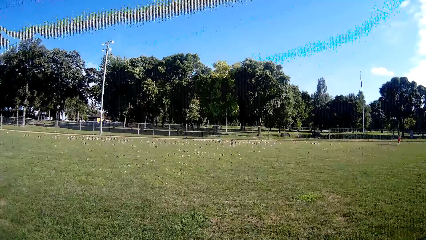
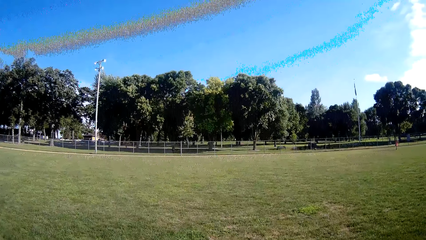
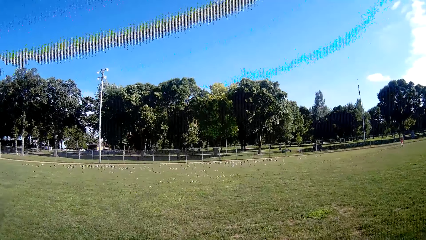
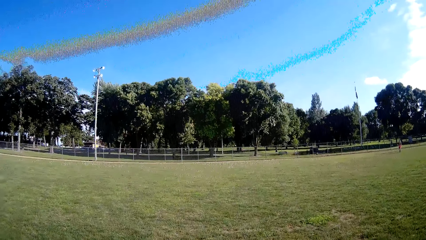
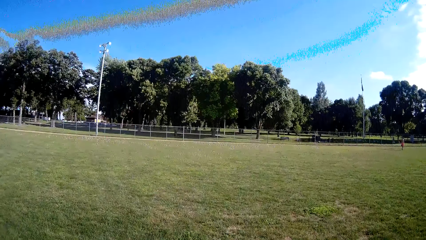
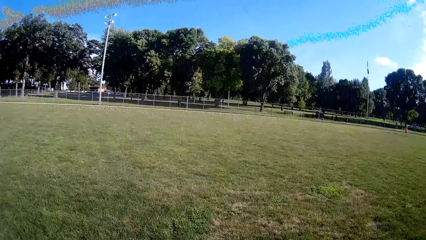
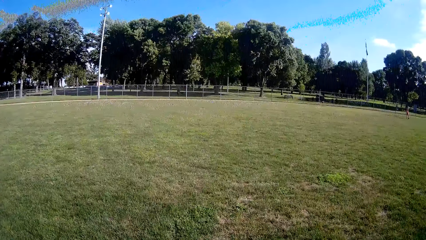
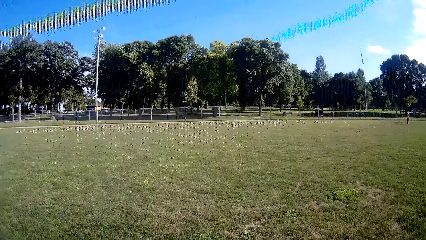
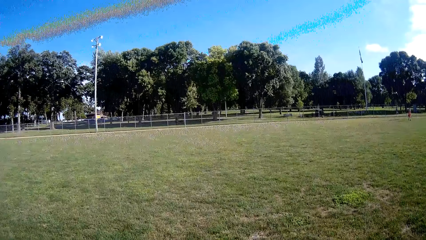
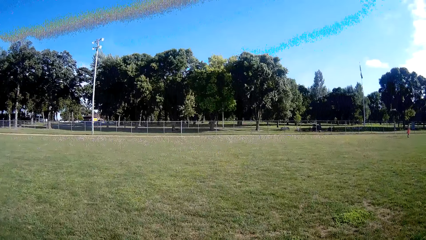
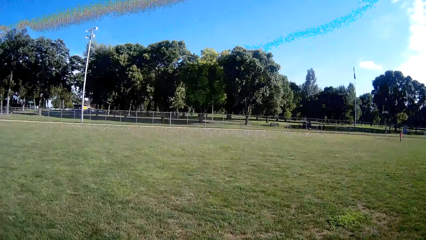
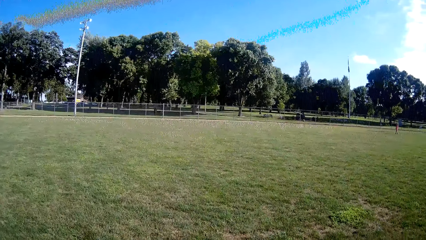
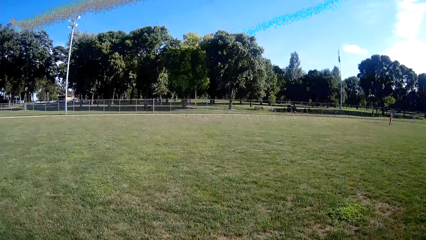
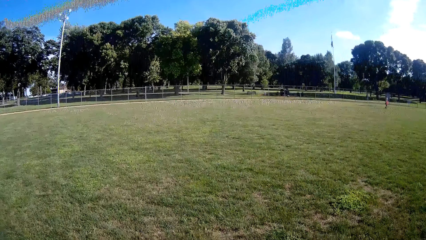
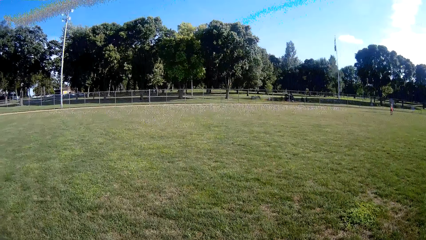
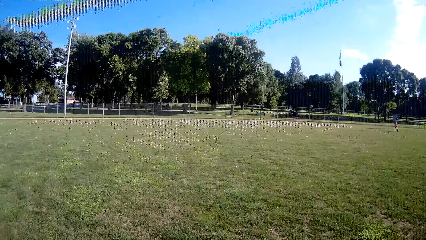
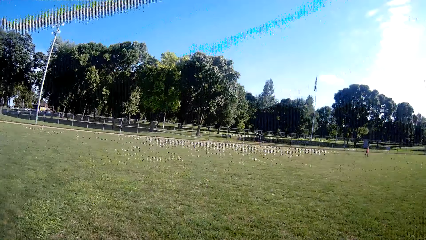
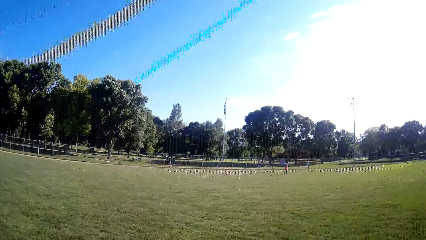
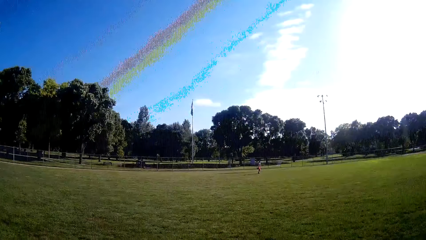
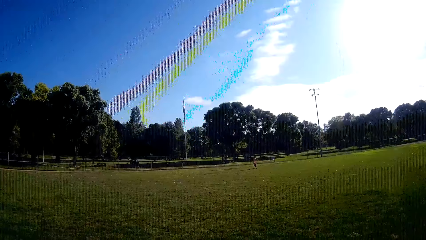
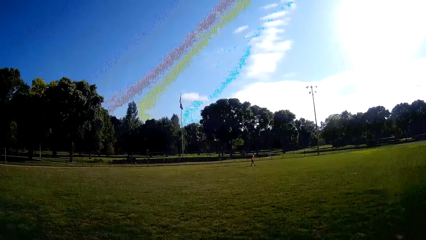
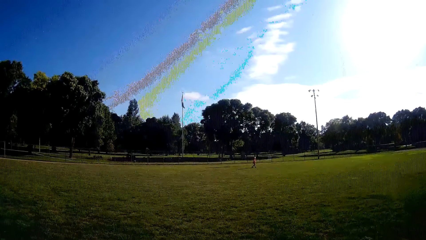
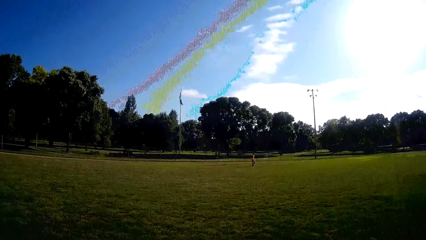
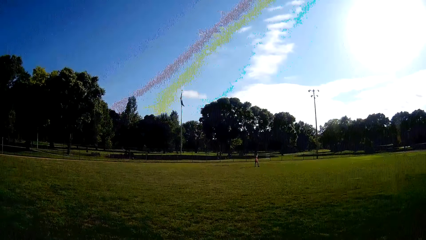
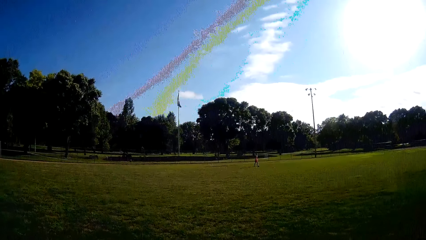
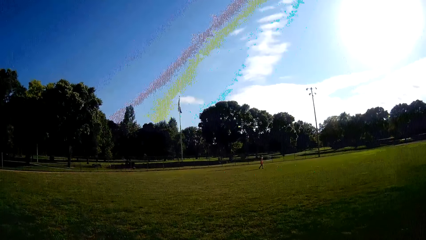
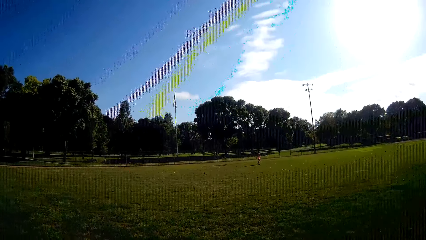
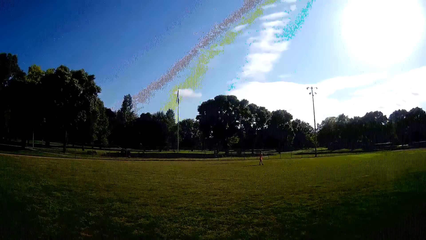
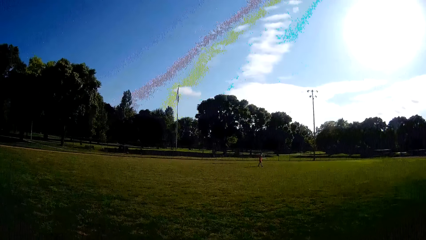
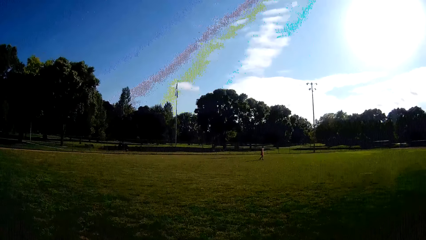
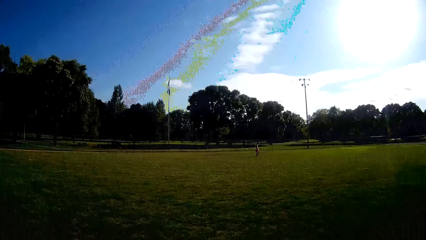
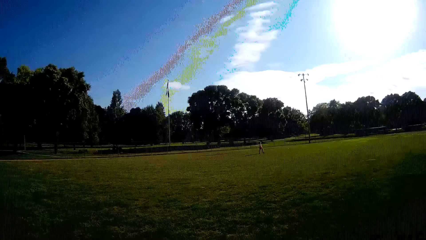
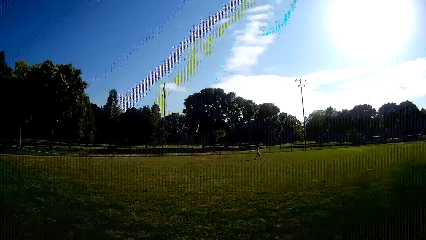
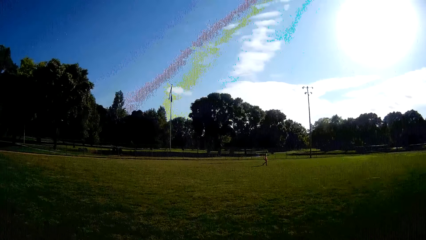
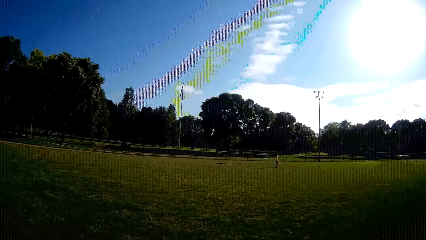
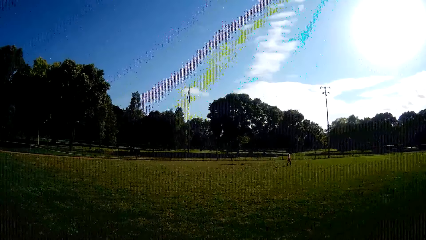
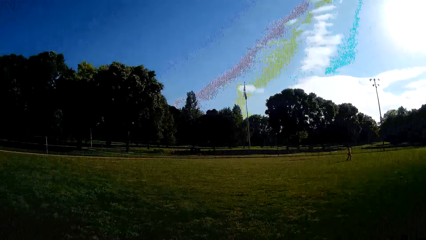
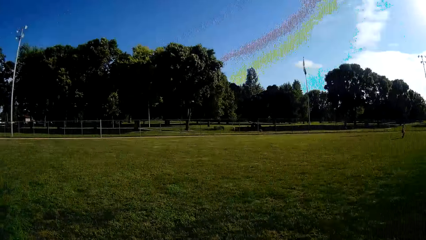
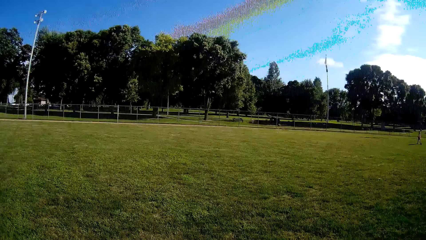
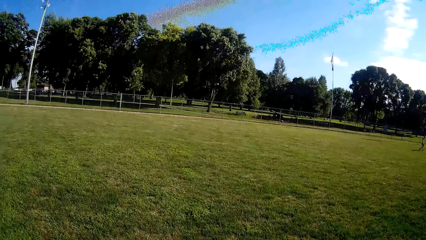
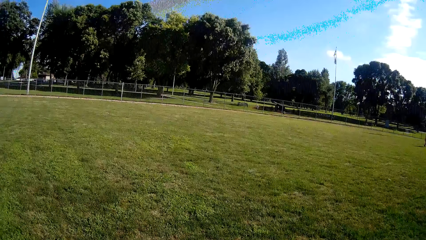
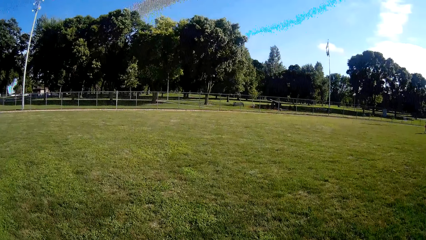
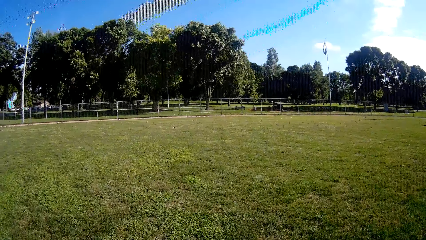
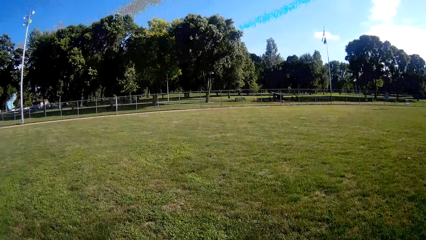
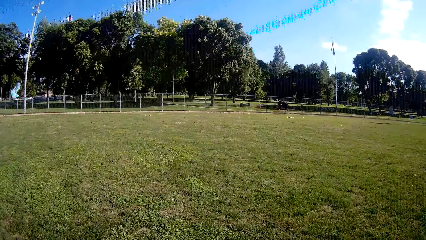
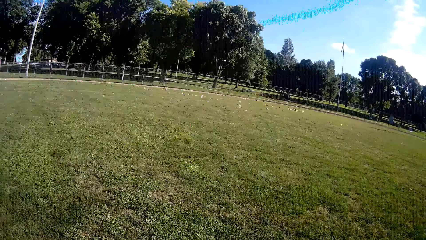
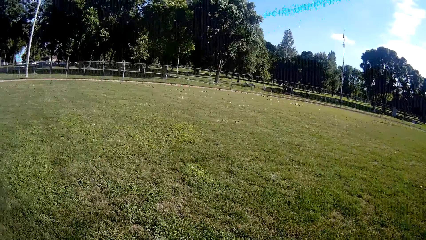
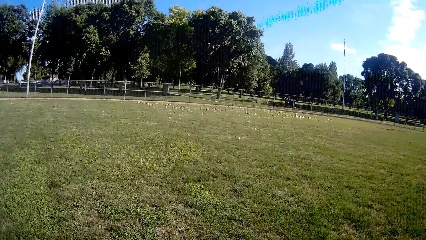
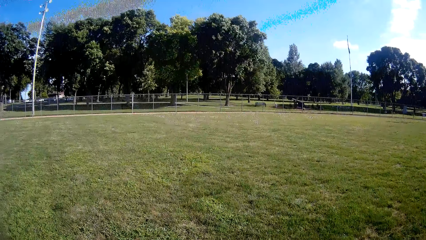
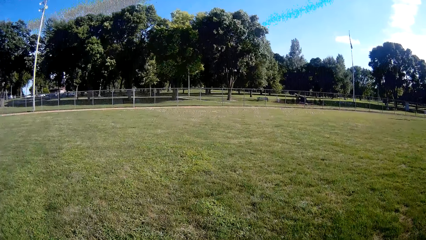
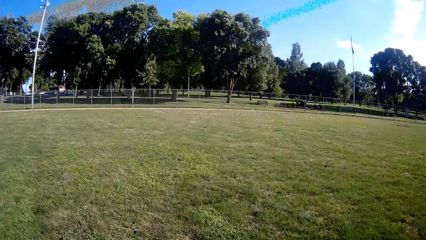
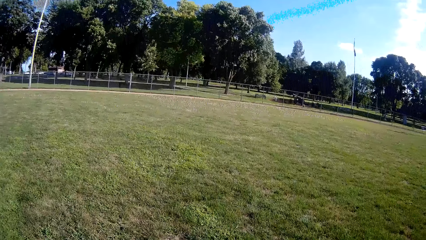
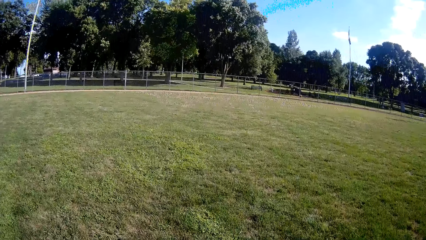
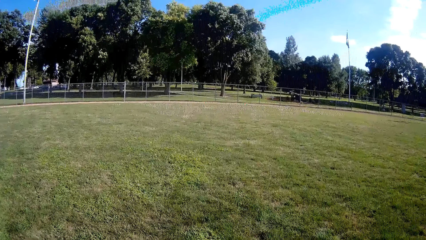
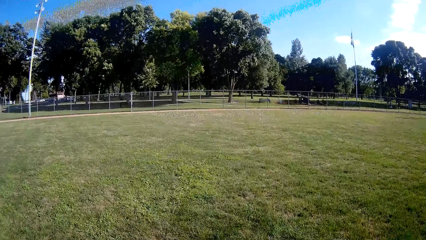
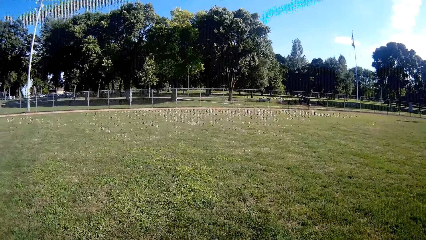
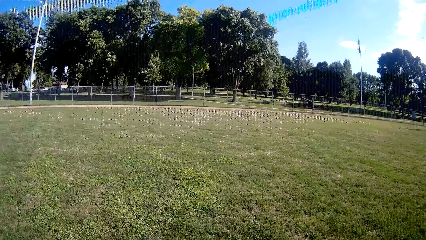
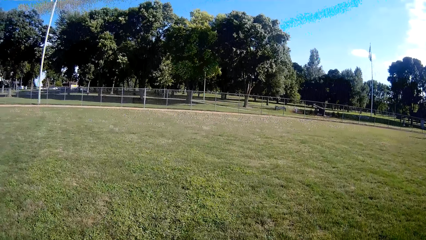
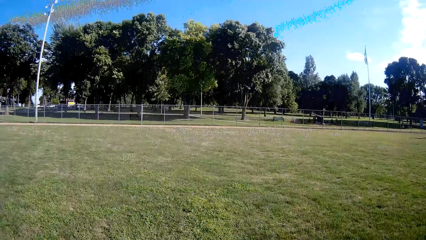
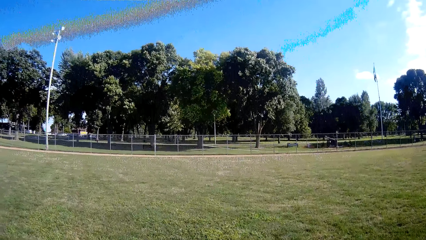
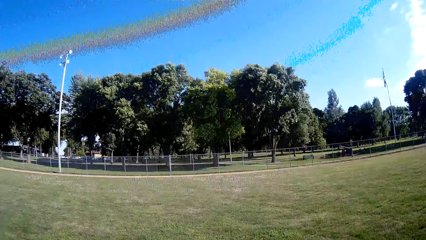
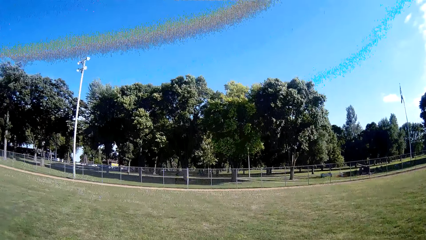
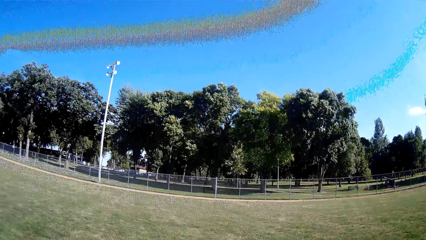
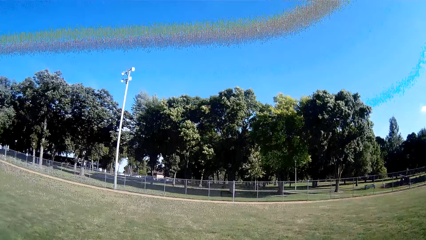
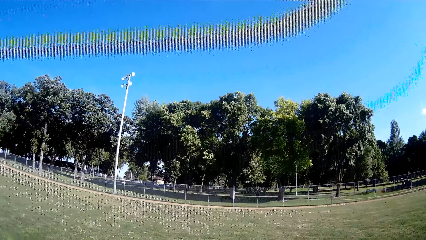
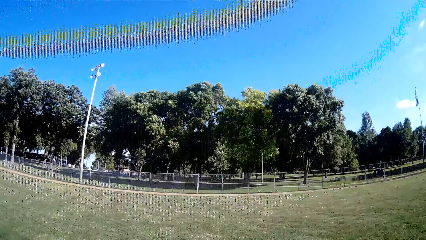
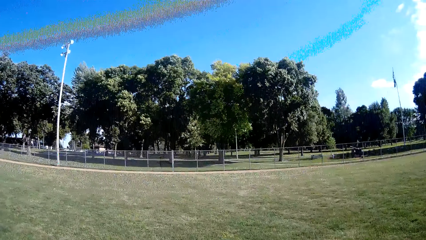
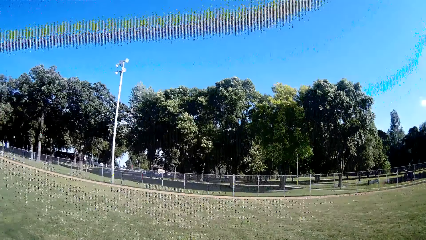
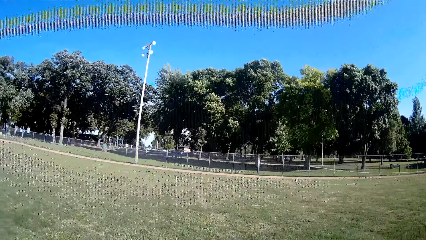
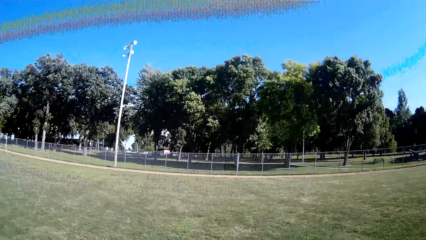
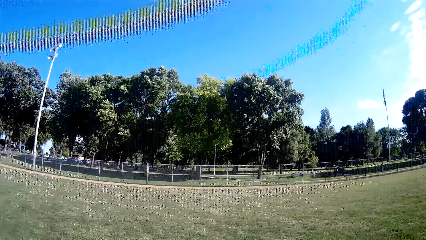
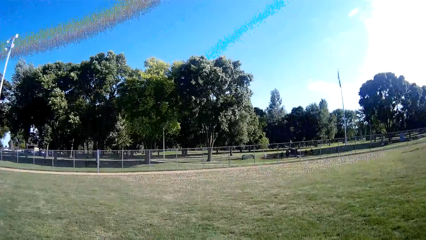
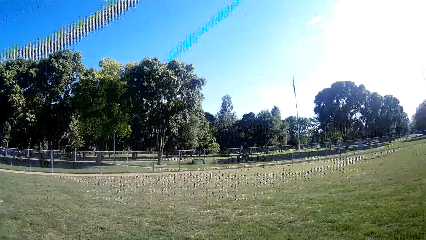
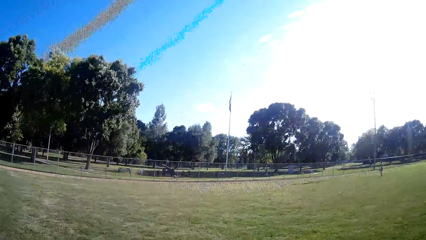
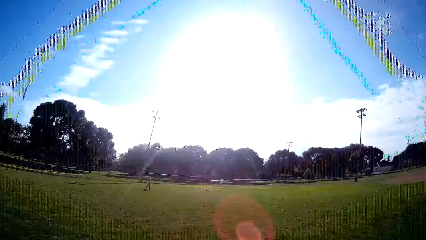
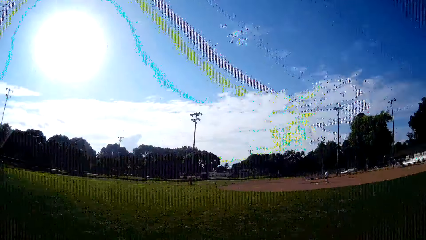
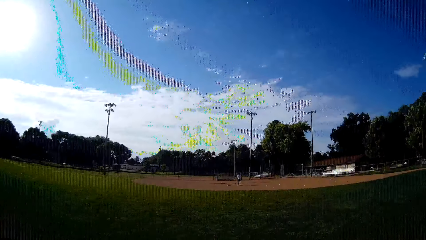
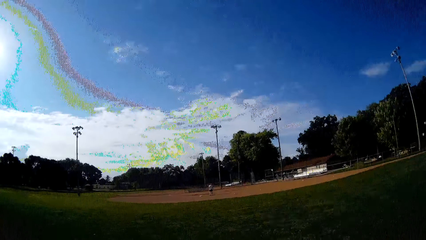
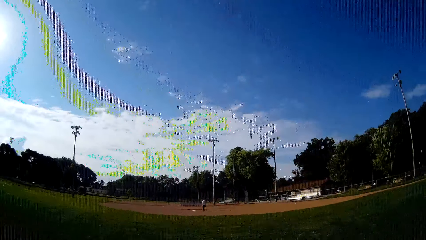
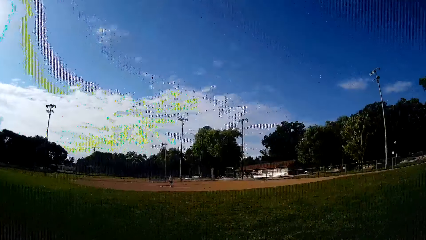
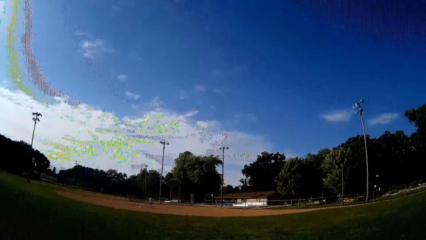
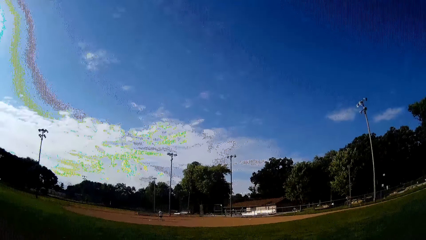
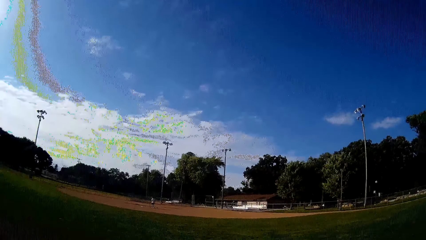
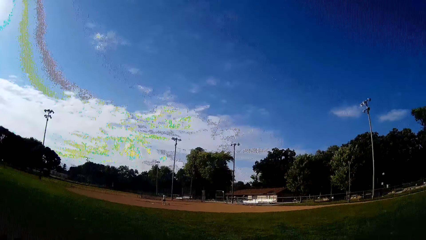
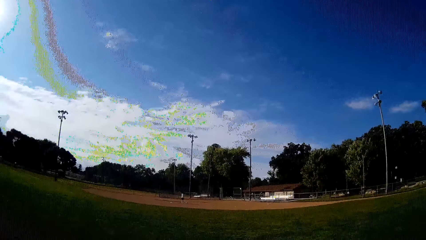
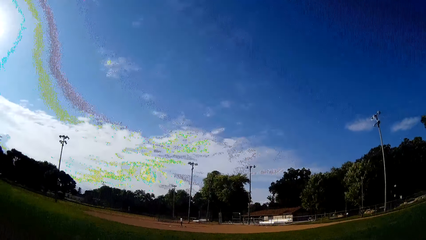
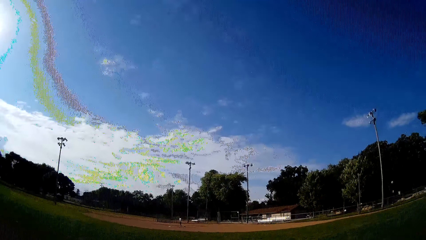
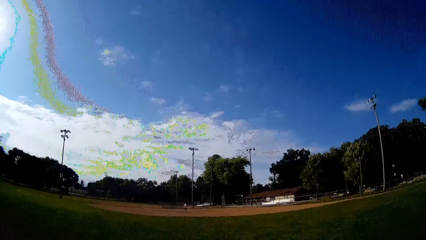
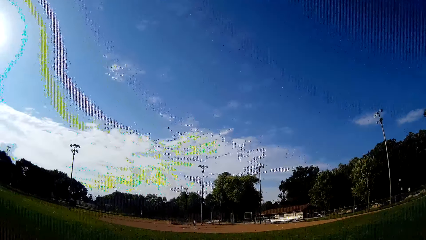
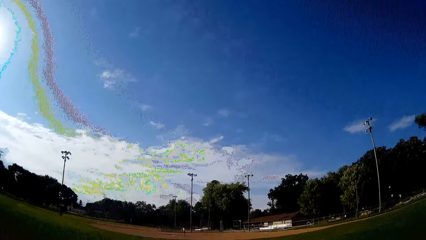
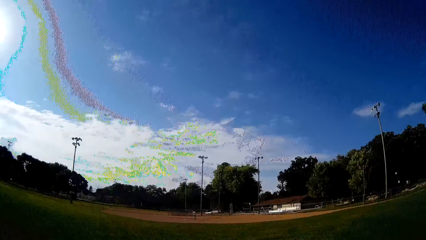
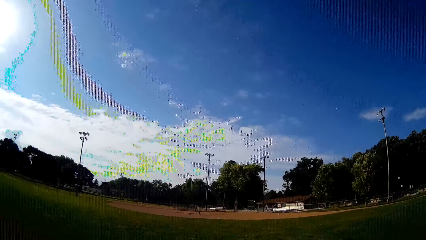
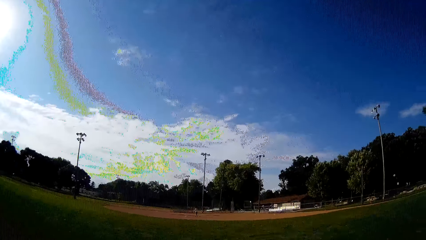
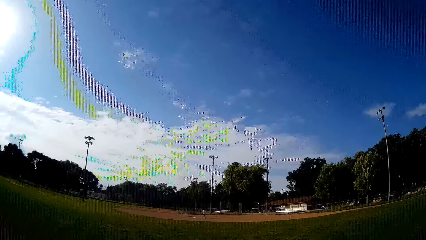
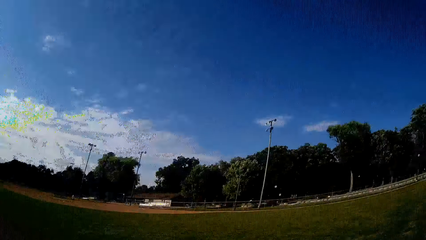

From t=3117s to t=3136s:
The camera wearer walks around the baseball pitch. They converse with a man. They walk around the baseball pitch. They look around the baseball field. They walk backward.
